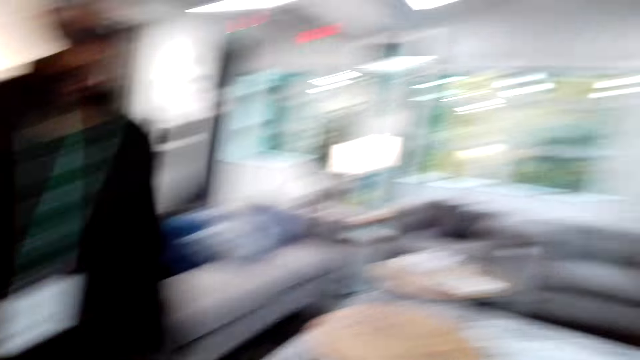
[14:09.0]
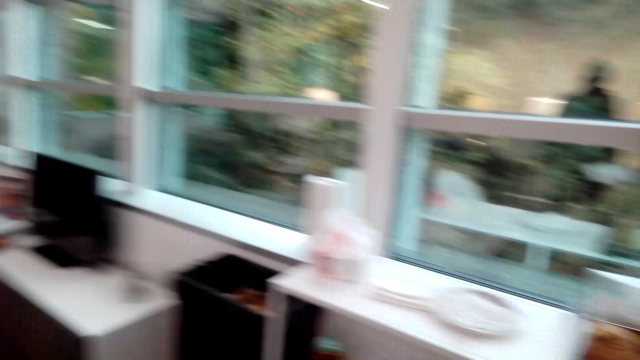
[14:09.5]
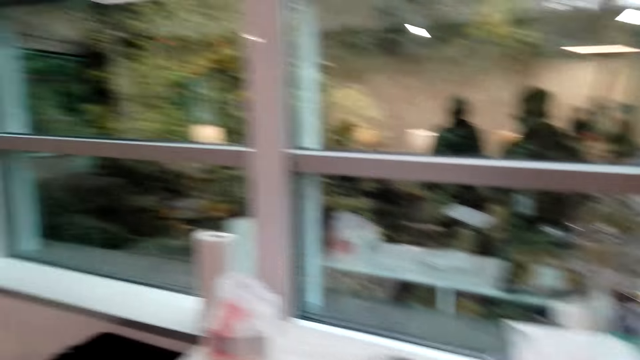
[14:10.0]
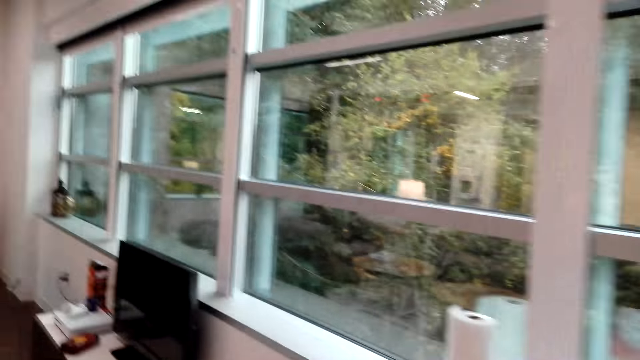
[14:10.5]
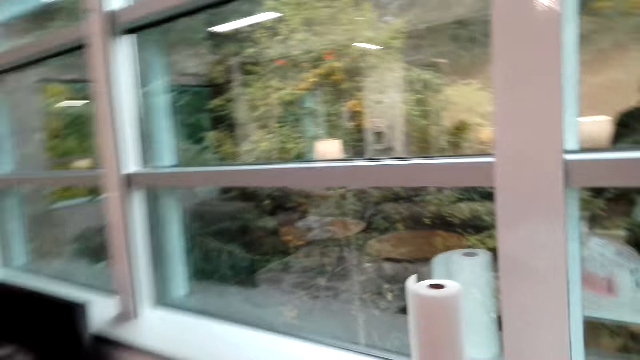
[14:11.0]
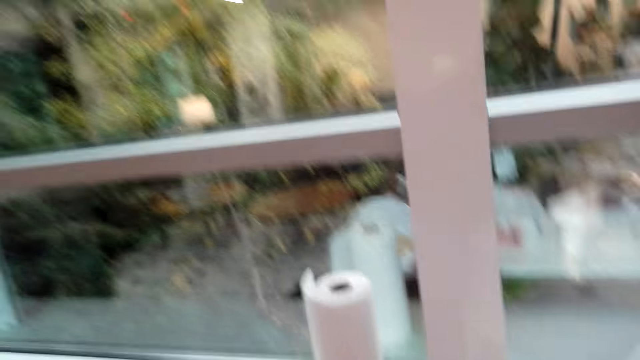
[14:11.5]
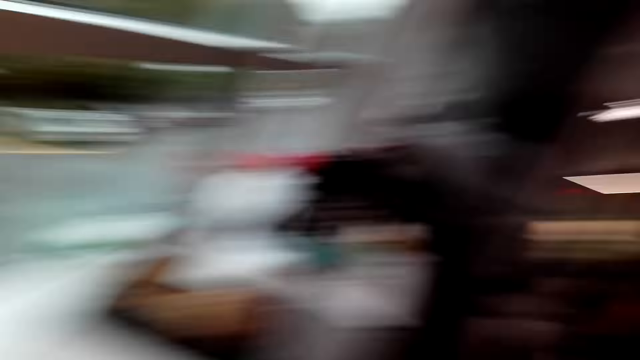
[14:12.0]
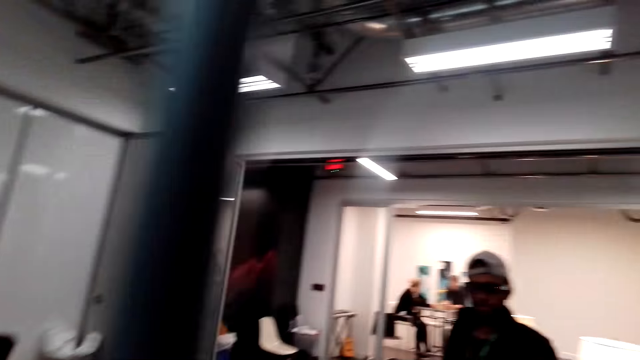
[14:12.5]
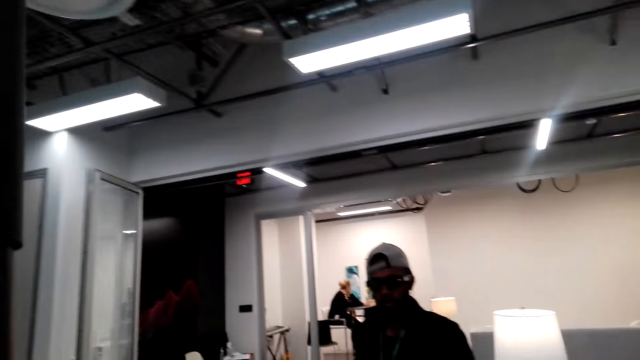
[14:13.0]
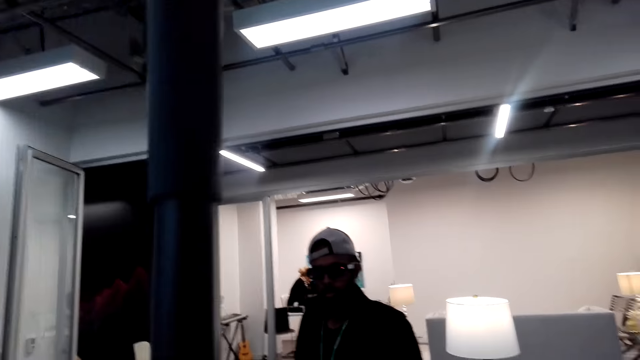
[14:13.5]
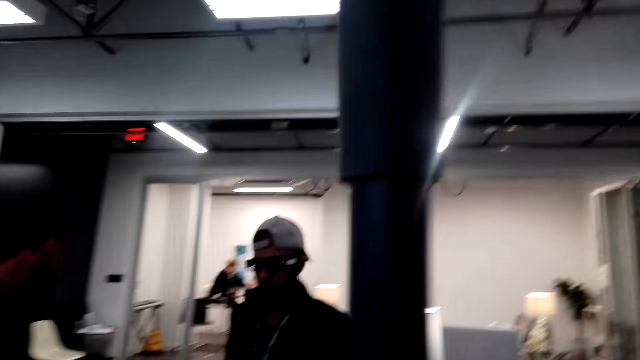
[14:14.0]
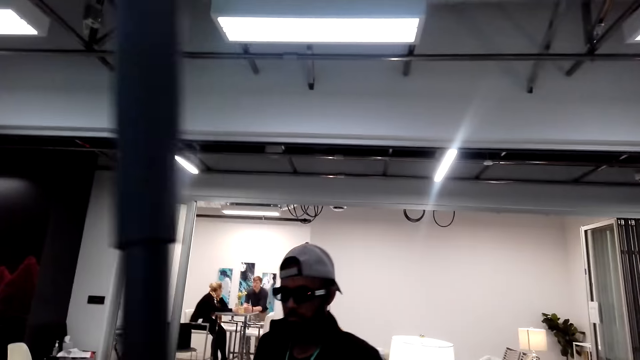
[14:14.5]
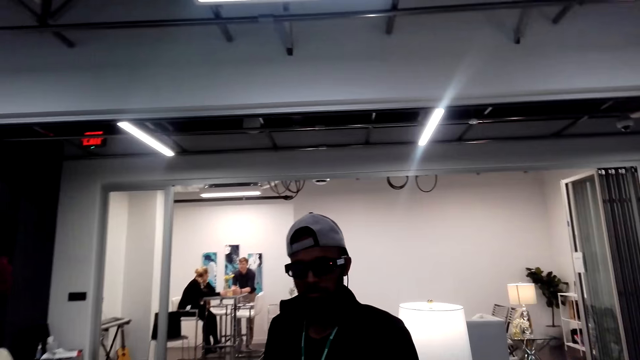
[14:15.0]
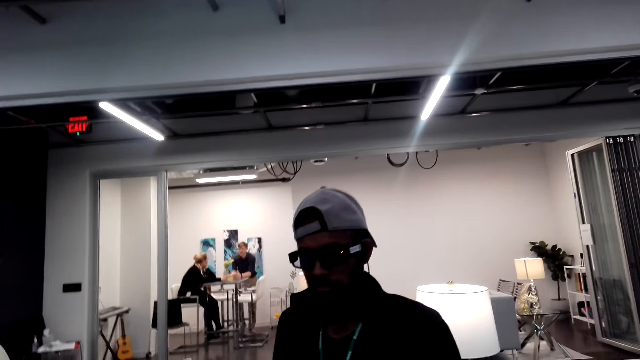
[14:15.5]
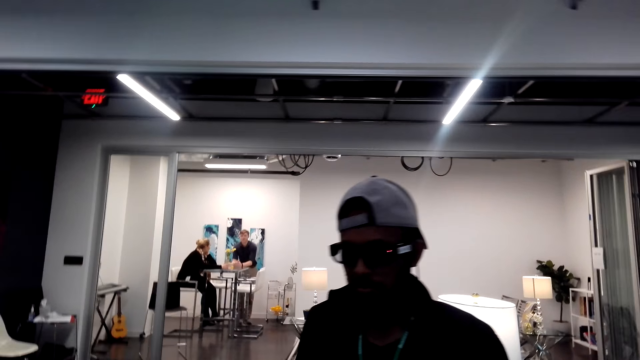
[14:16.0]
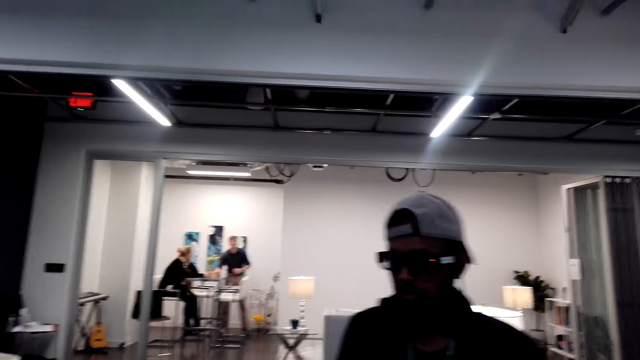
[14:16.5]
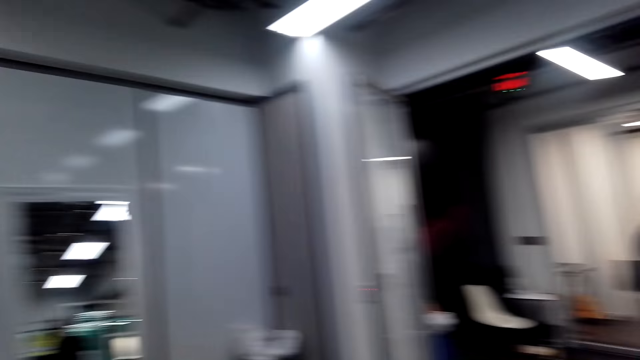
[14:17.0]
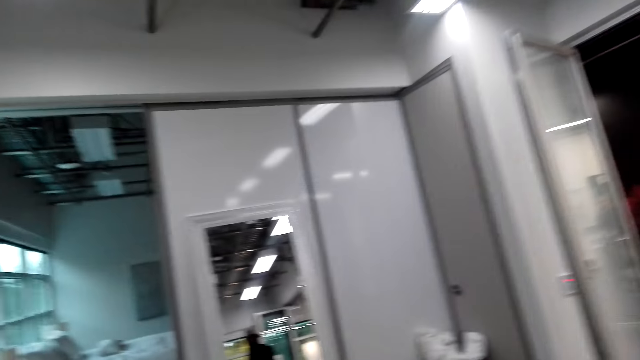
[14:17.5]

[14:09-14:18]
The camera wearer walks in the house. They put litter in the dustbin. They talk to a man.

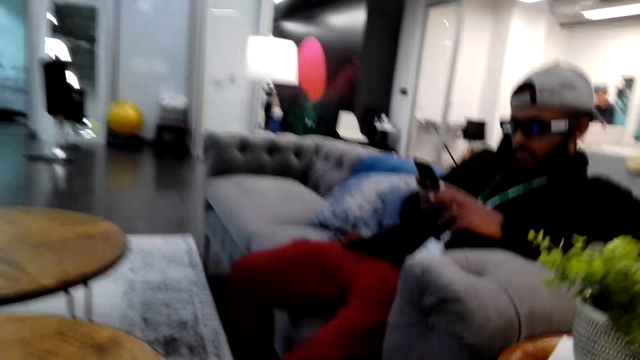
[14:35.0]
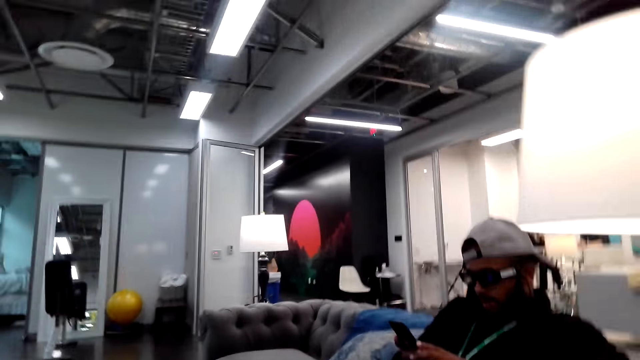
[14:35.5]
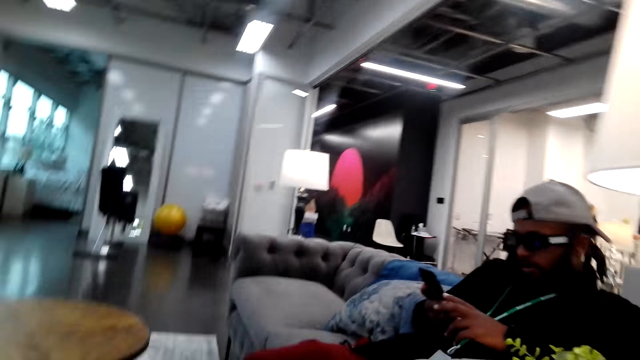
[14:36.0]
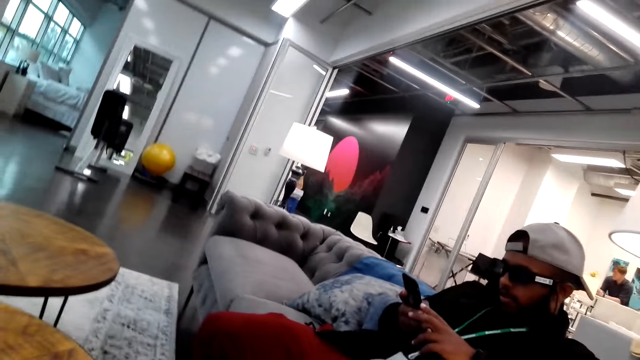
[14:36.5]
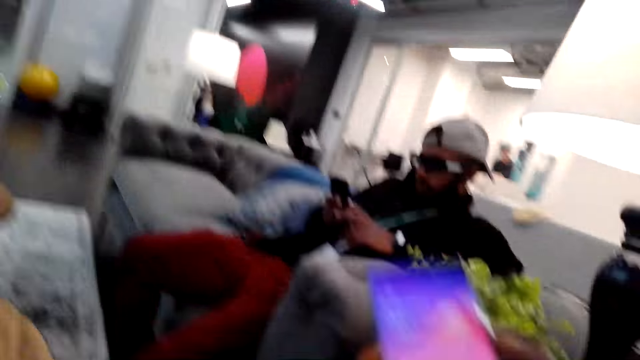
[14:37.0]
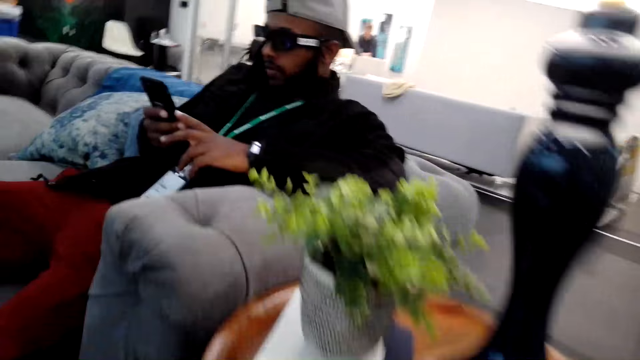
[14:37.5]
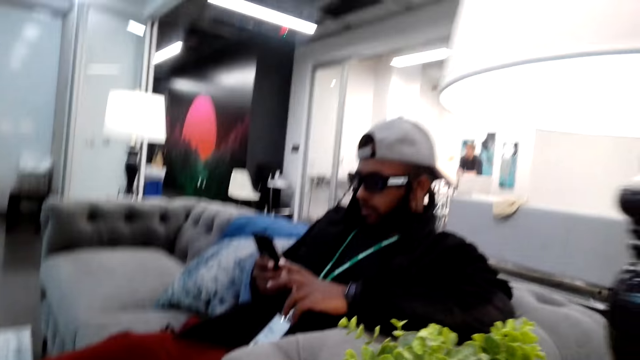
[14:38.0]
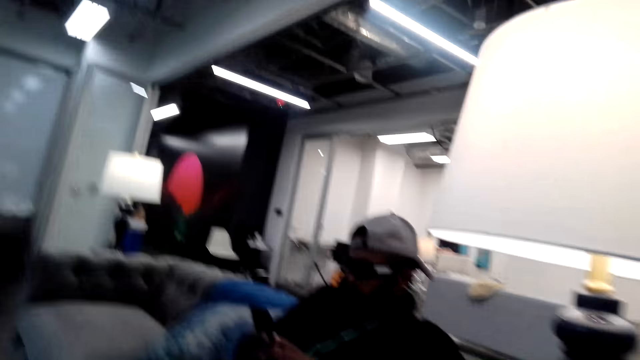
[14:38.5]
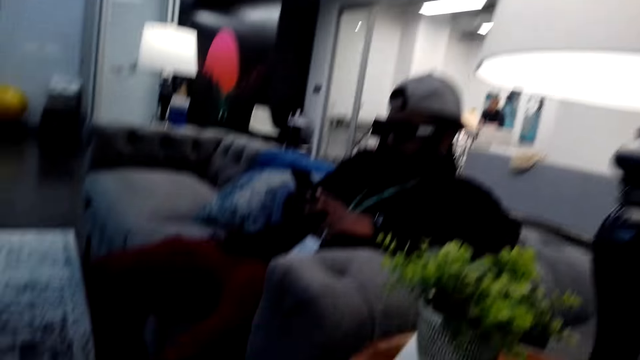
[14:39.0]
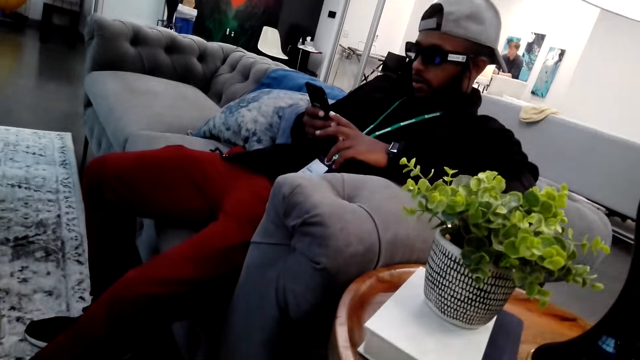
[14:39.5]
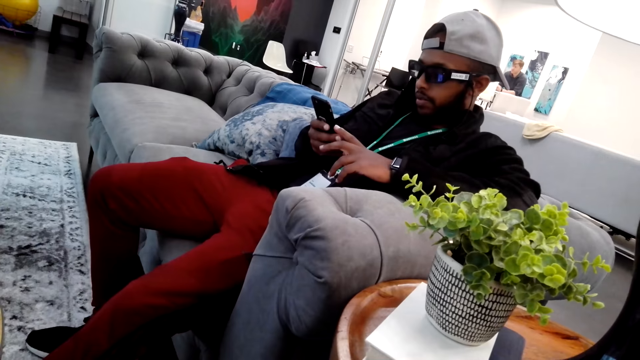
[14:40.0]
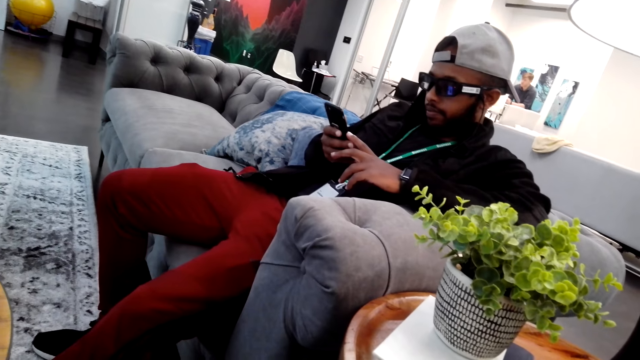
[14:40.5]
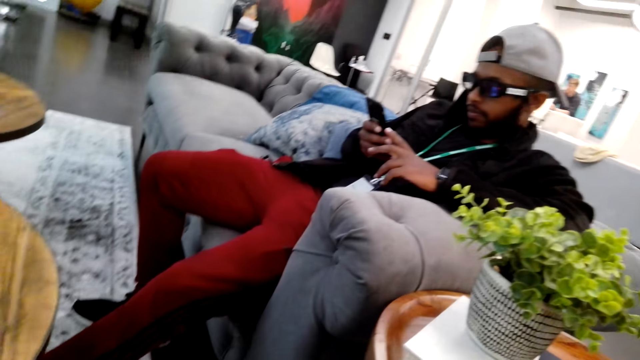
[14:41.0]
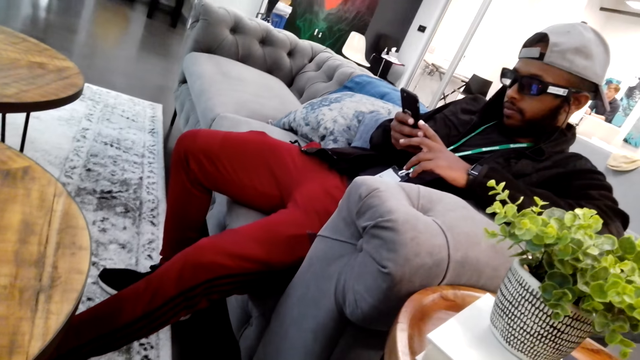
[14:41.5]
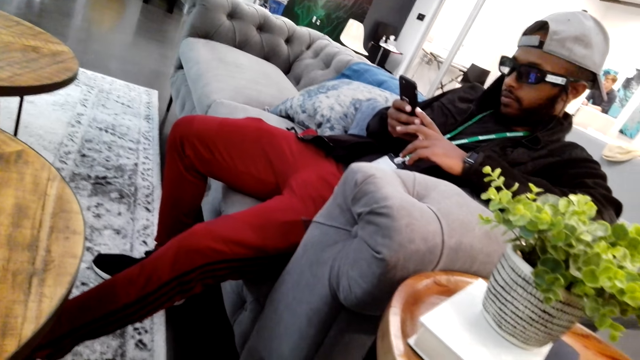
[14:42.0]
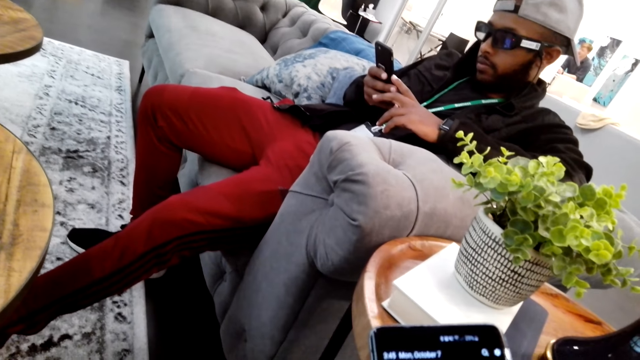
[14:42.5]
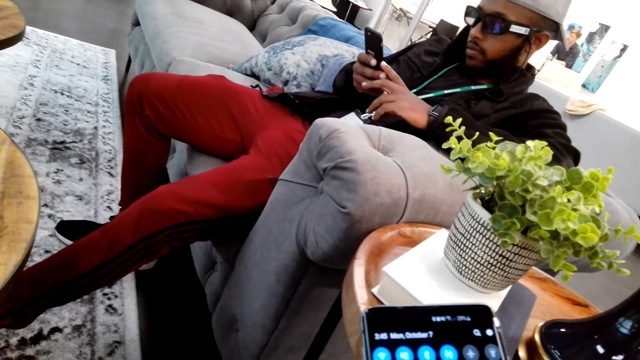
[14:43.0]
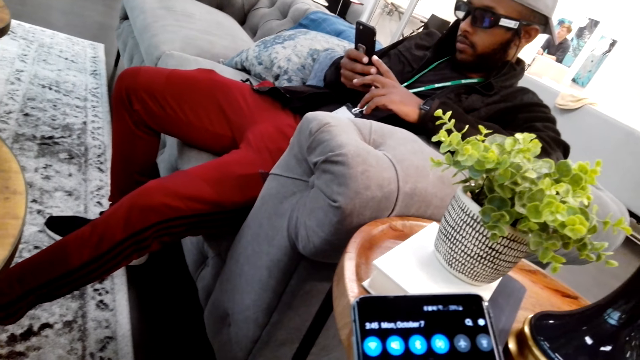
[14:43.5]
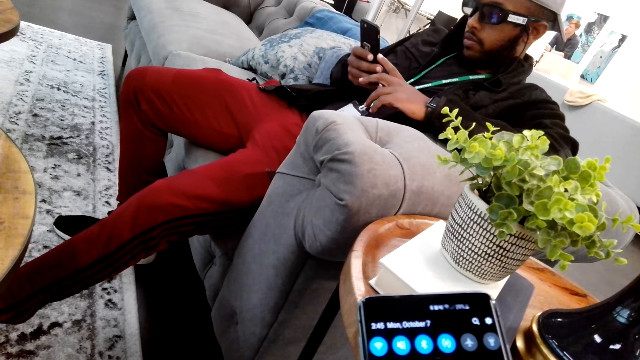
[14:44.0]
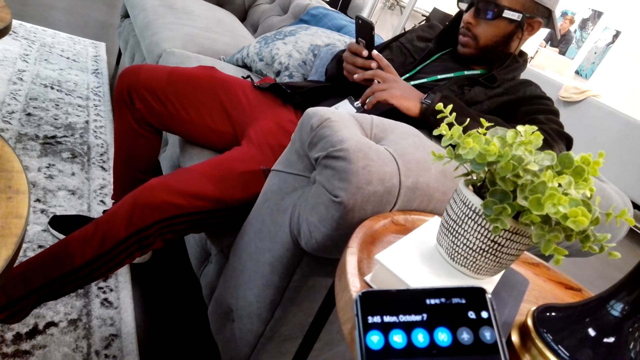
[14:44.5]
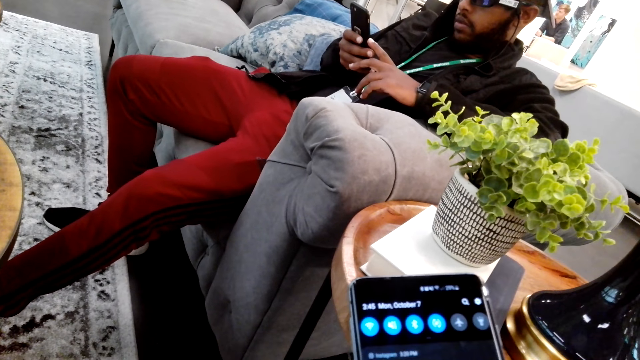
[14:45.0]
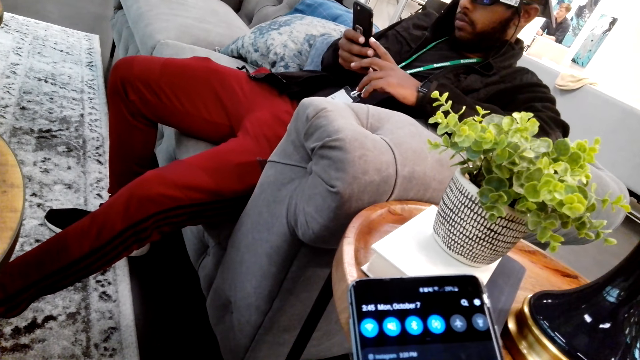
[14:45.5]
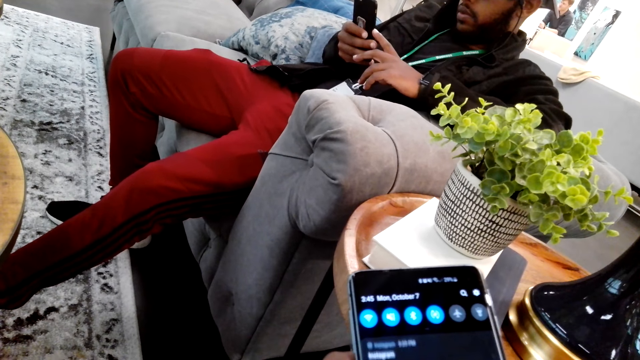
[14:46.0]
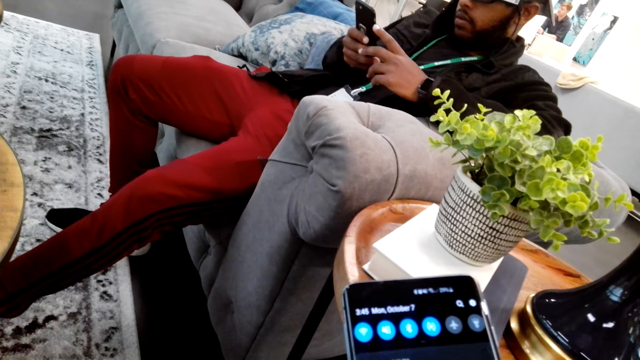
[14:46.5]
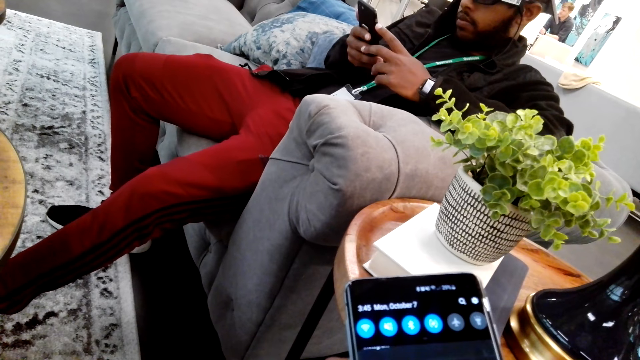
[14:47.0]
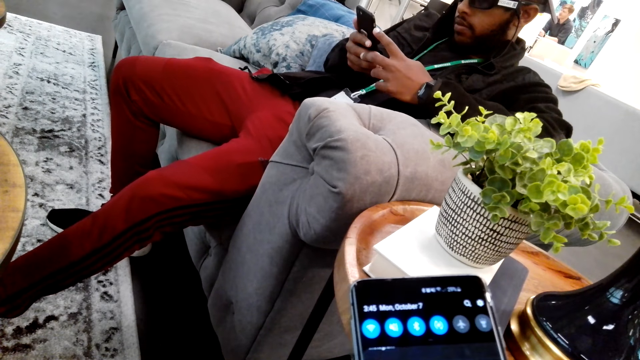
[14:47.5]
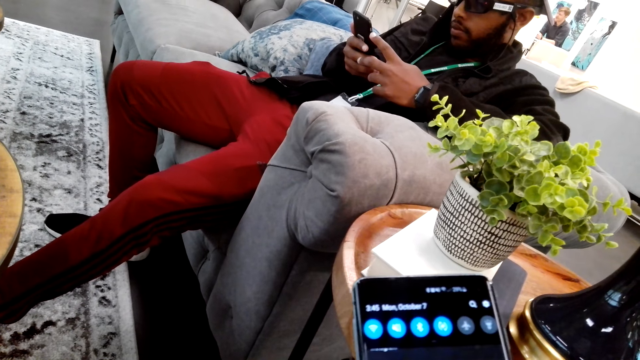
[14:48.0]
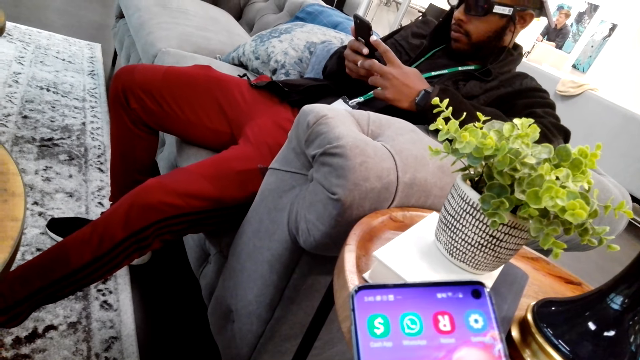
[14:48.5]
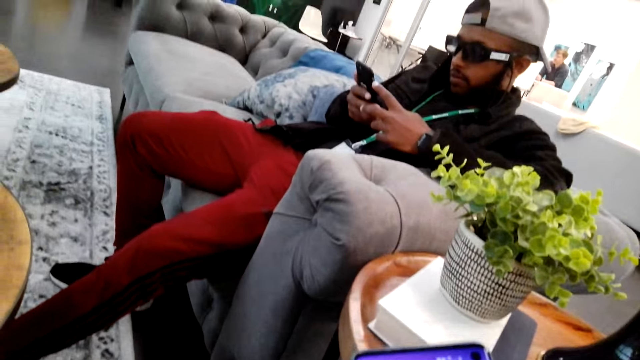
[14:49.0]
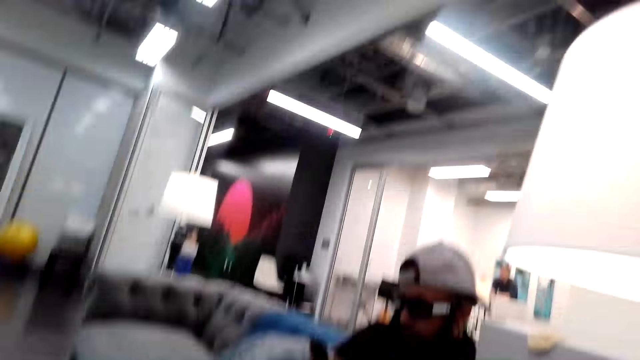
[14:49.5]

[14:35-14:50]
A man uses his phone. The camera wearer sits on the sofa. They use a phone.
